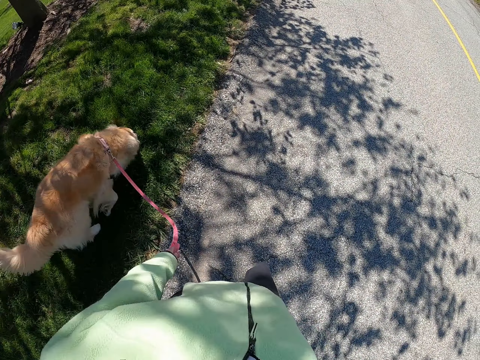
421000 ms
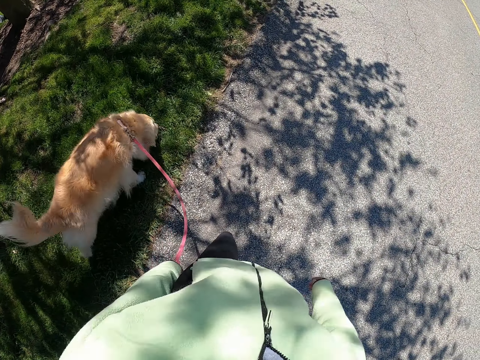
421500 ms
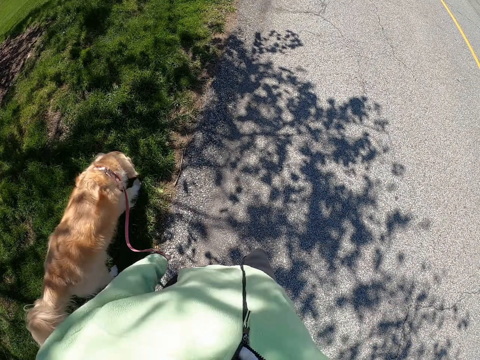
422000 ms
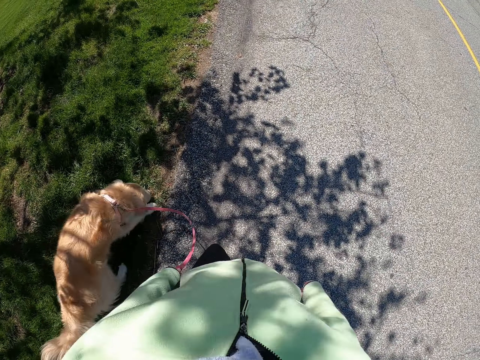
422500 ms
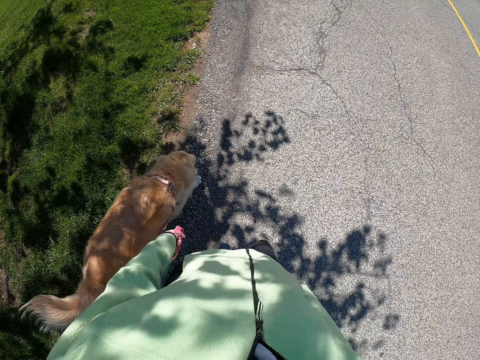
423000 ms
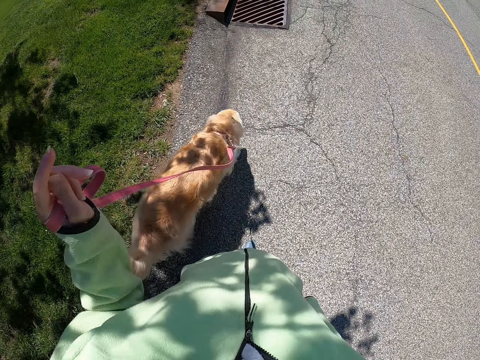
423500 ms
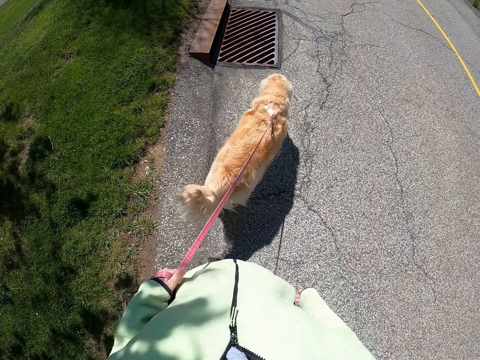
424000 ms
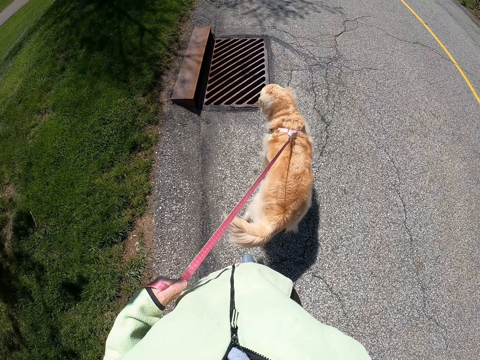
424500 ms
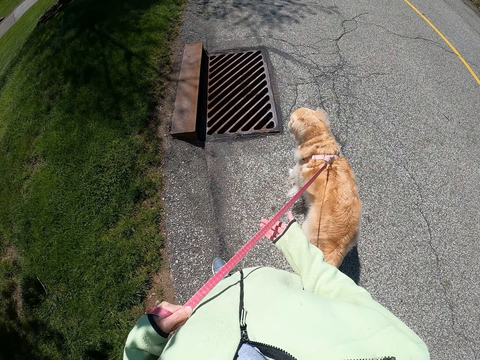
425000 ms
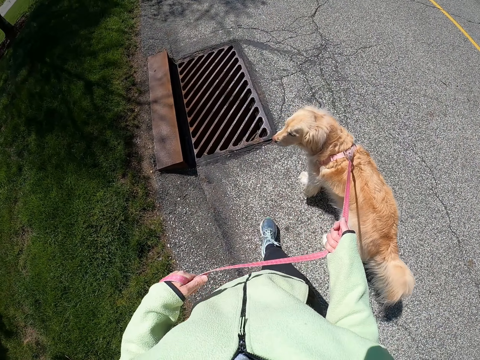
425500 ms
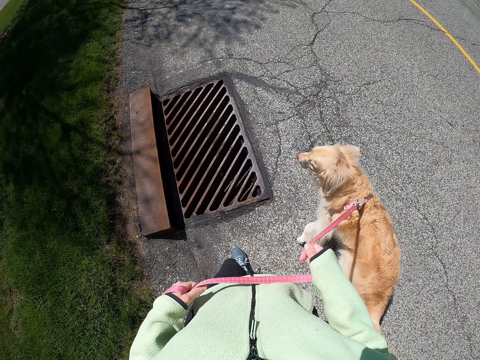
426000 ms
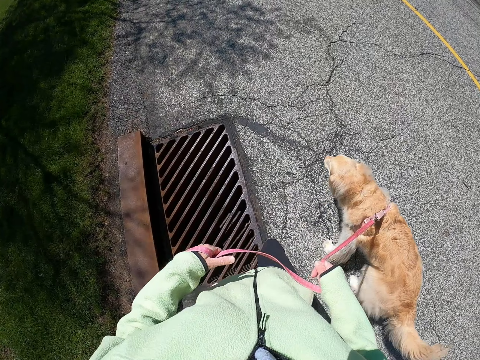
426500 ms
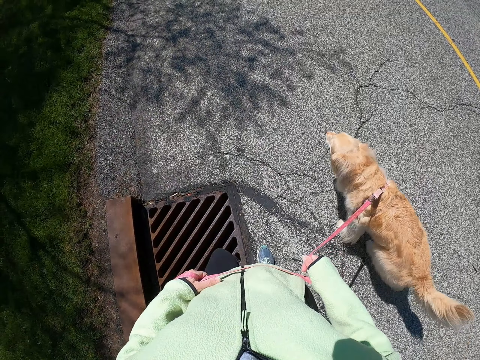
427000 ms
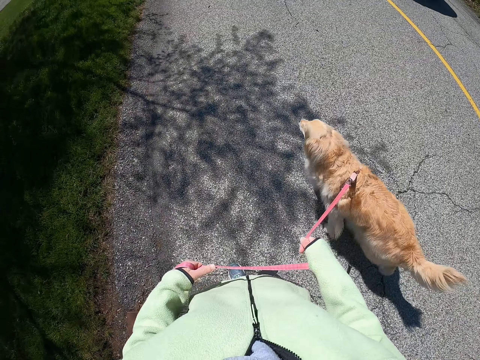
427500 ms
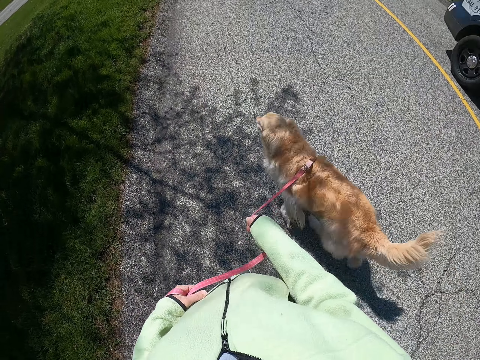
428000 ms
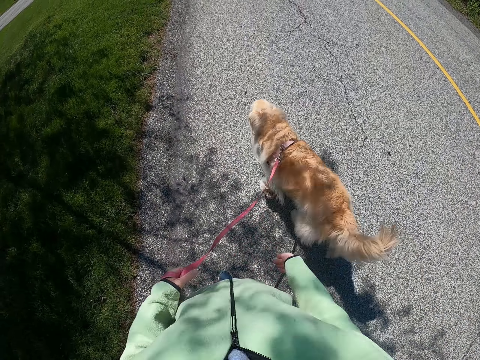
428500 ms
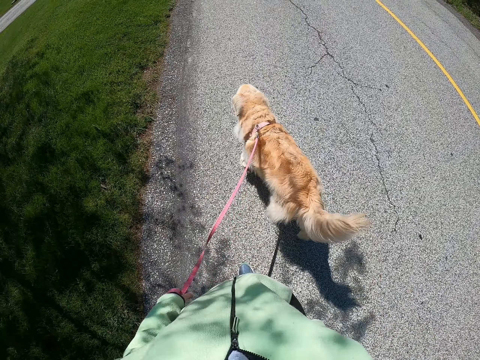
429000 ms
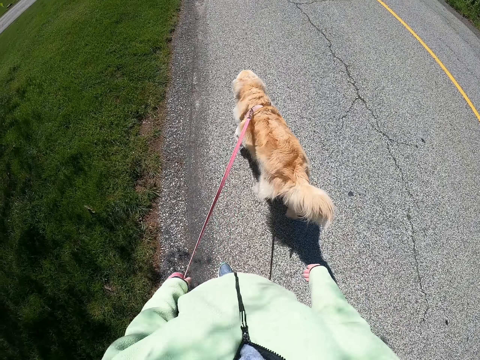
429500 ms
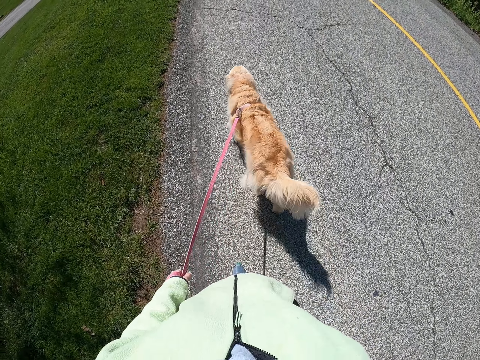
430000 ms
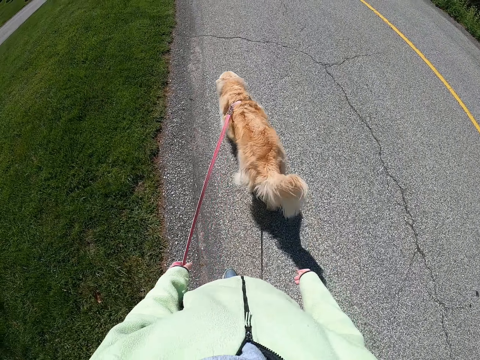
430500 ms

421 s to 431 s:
The camera wearer folds the leash in their left hand. They hold the leash with their right hand.

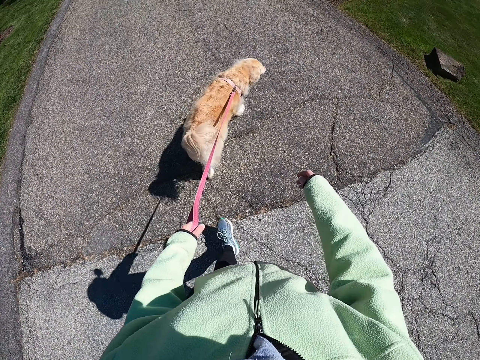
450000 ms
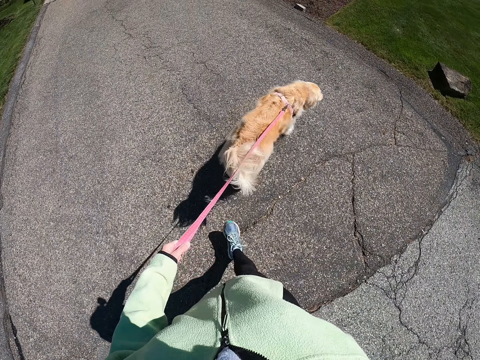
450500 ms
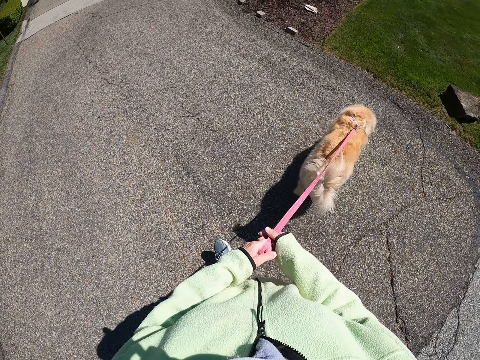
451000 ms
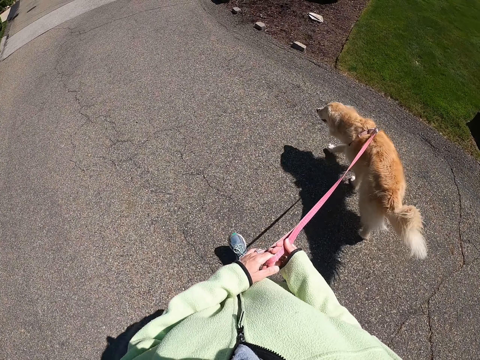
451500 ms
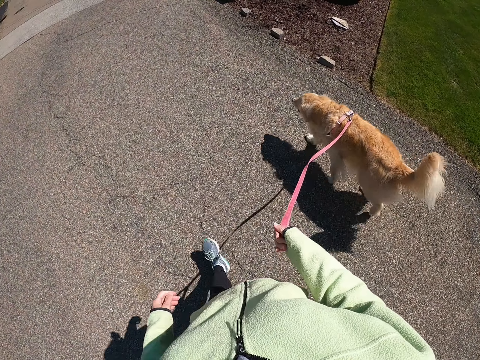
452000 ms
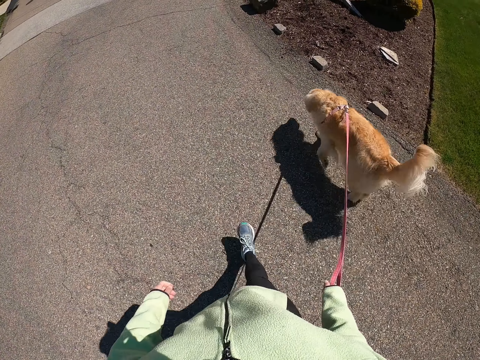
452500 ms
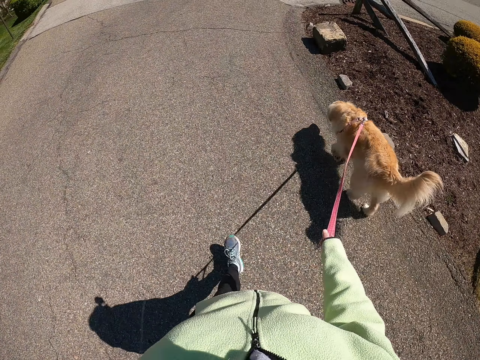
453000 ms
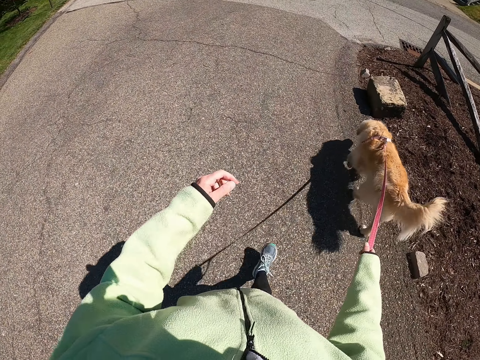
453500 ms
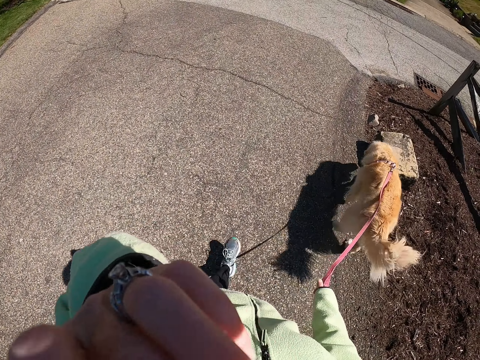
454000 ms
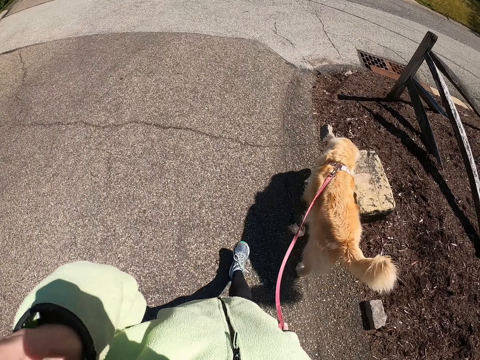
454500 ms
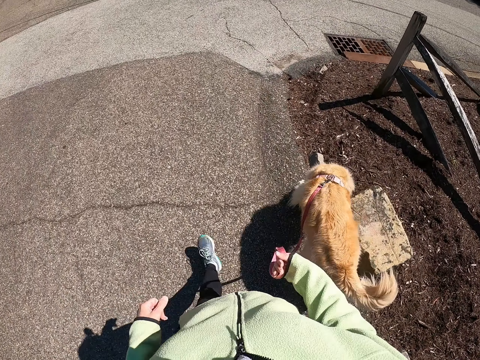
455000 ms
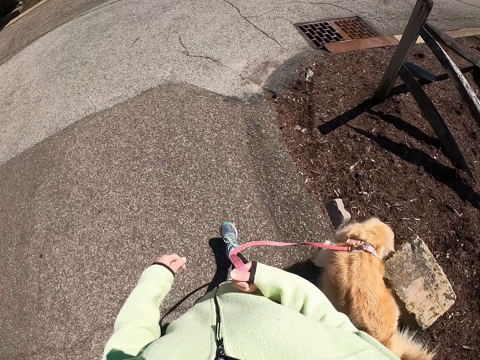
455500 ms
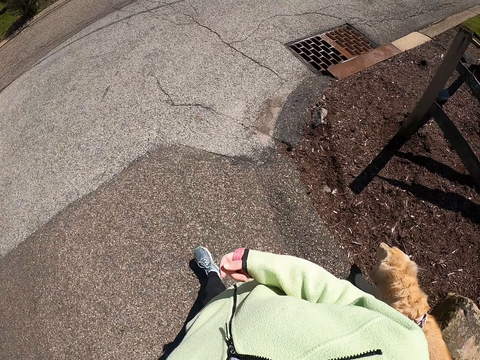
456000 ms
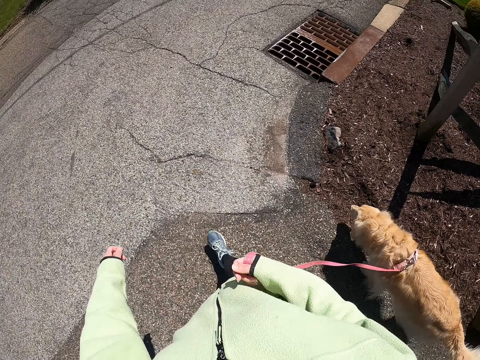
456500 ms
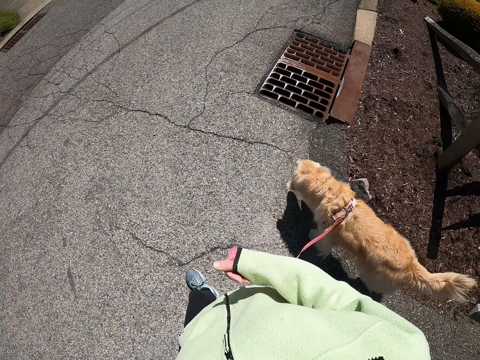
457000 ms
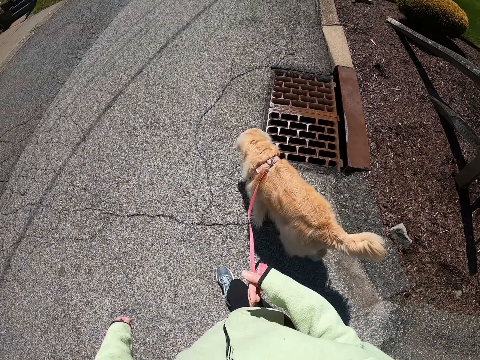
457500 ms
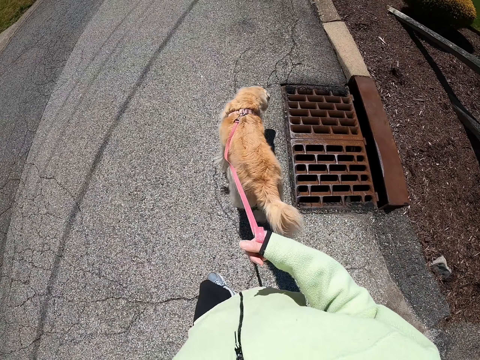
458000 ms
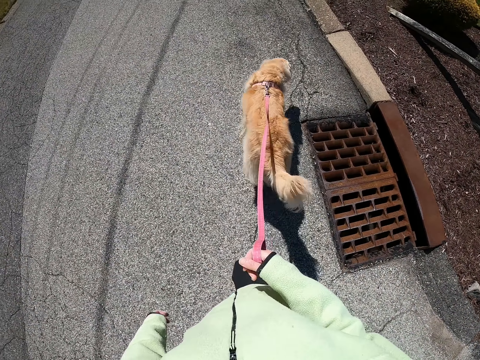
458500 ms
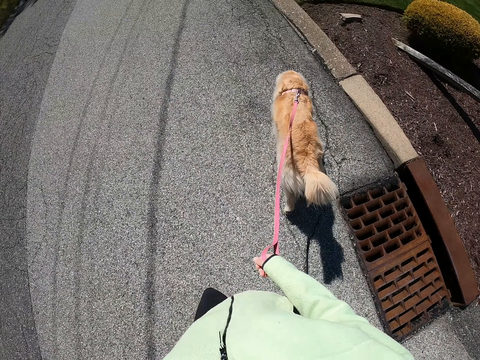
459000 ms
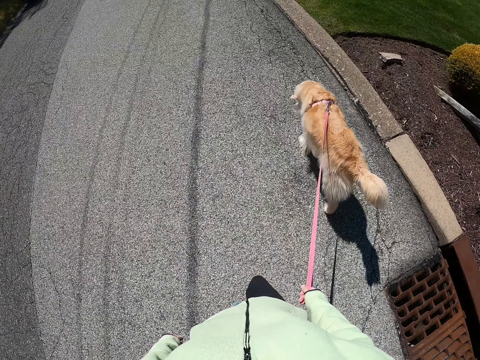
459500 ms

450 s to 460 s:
The camera wearer holds the leash in her right hand. She does something.

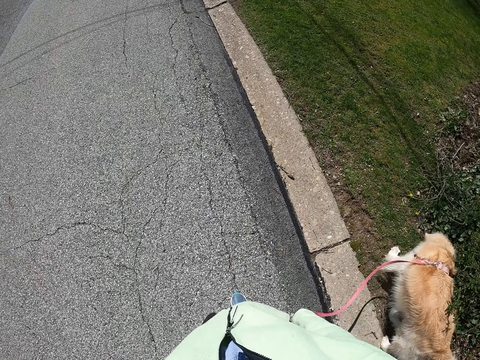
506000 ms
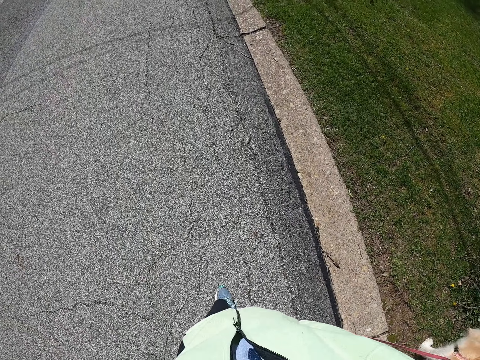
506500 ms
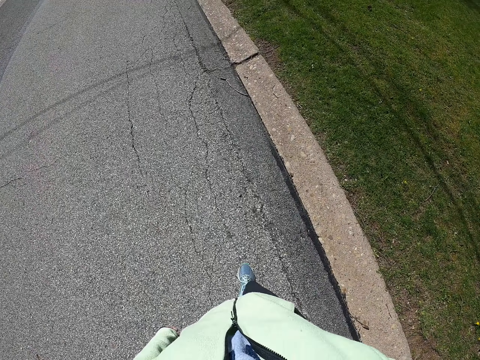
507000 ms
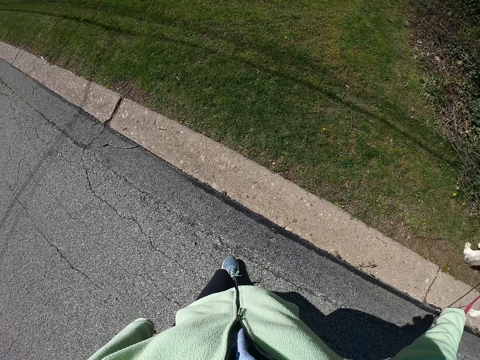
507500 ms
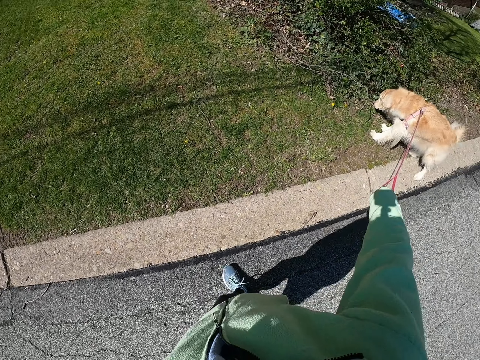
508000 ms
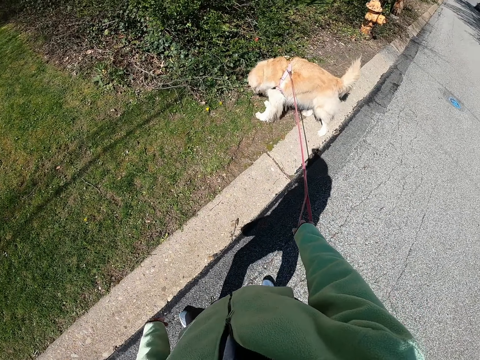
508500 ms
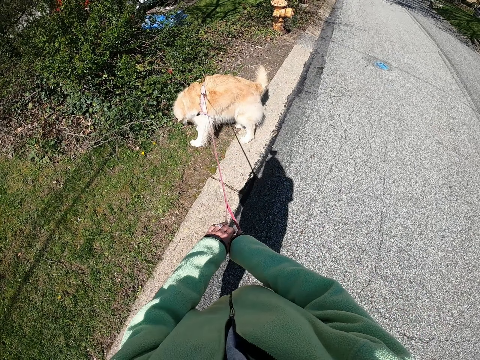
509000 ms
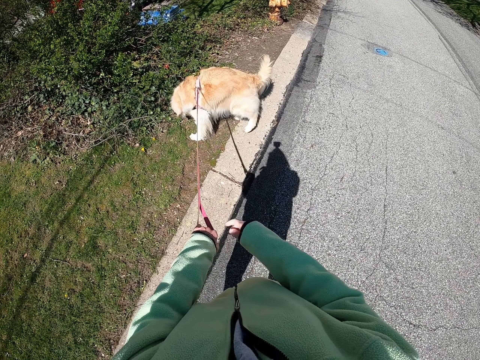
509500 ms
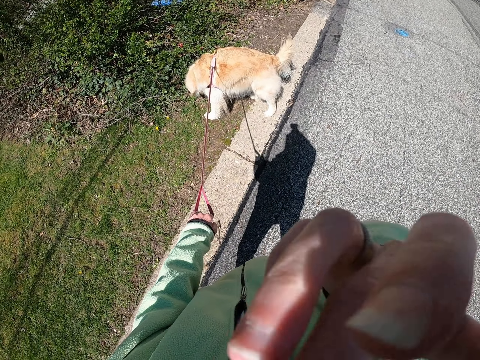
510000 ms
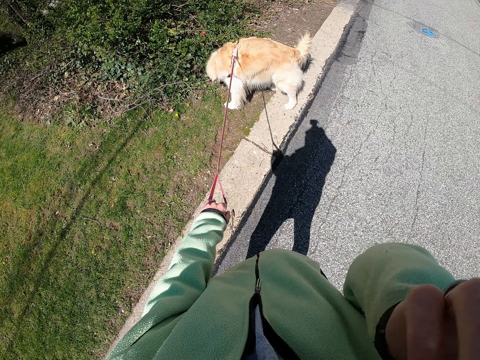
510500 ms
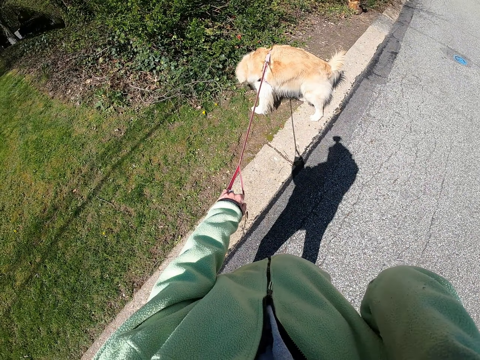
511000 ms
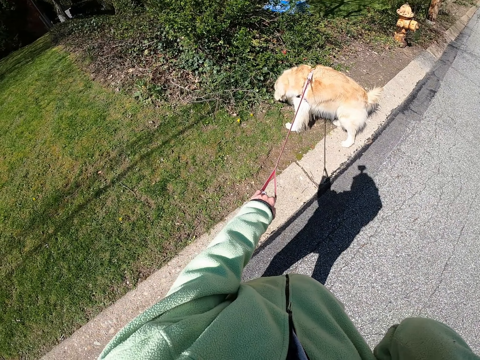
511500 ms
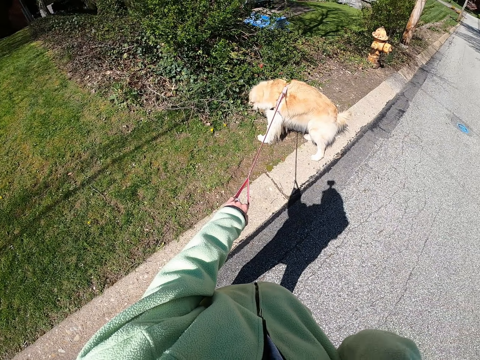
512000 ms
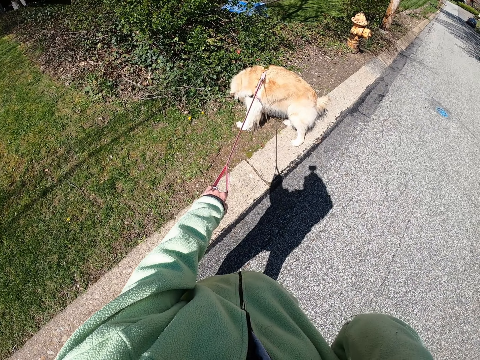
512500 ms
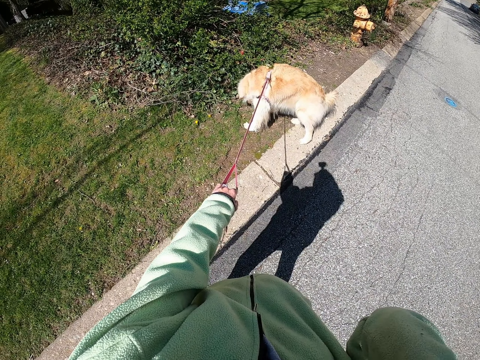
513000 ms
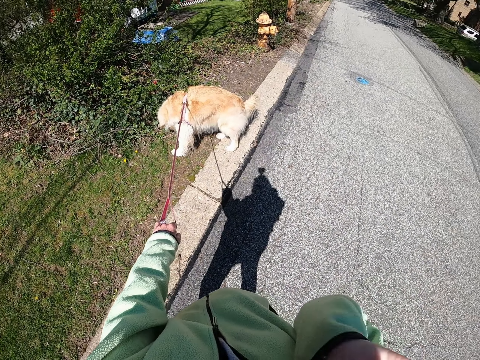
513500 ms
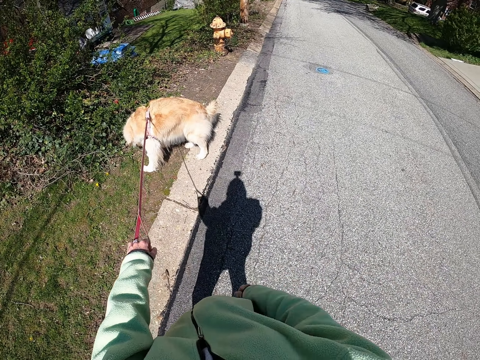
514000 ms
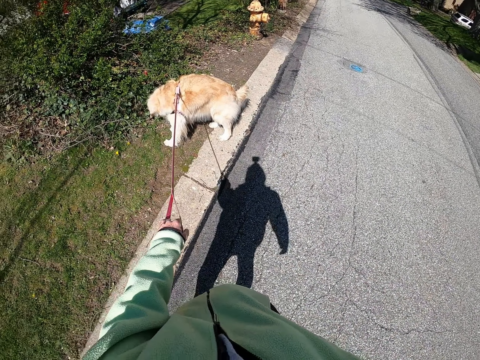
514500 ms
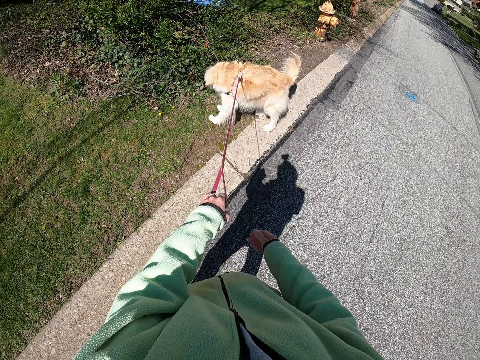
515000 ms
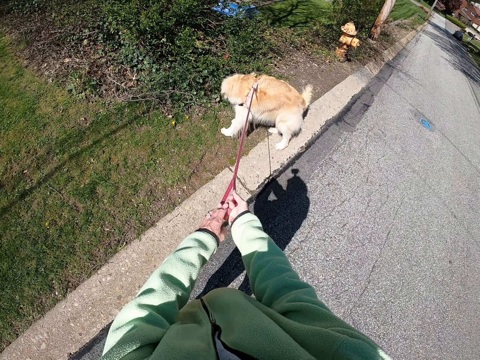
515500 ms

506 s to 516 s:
The camera wearer stares at the dog. She moves the dog leash to her left hand. She touches her face. She does something. She watches the dog.
